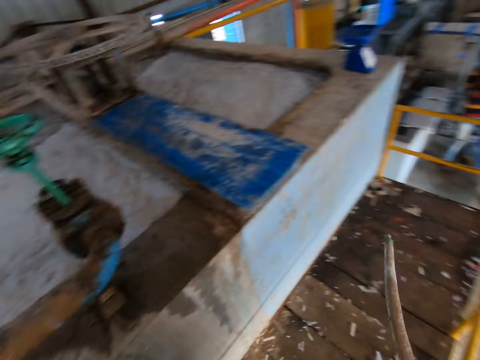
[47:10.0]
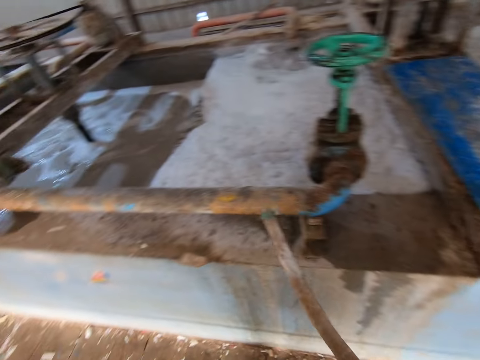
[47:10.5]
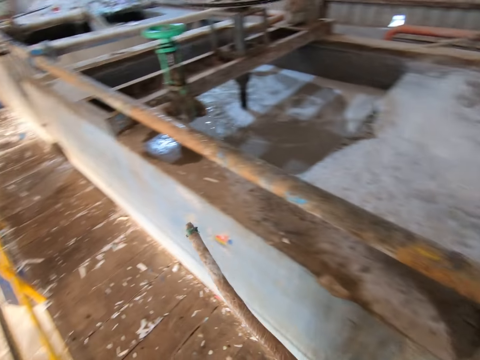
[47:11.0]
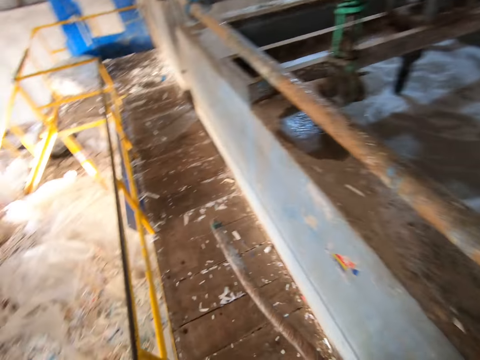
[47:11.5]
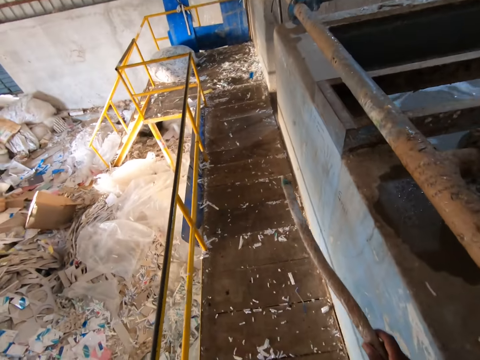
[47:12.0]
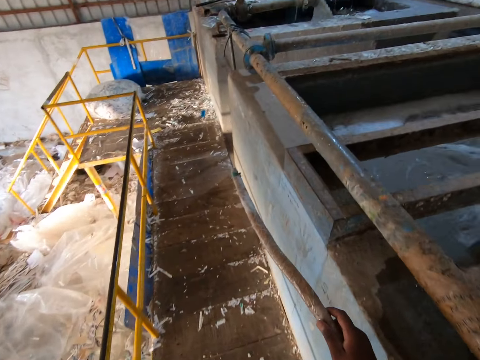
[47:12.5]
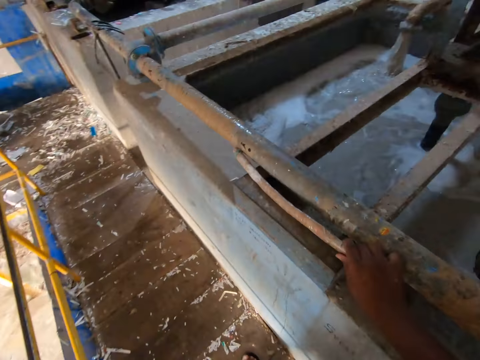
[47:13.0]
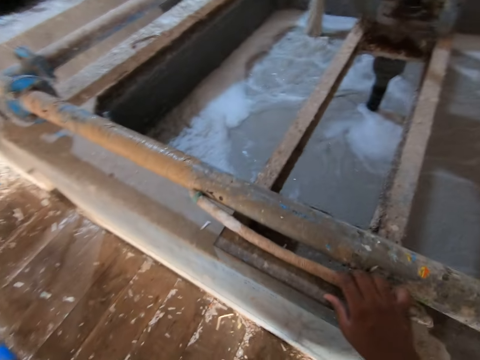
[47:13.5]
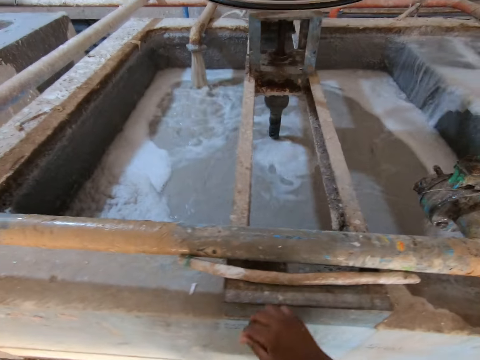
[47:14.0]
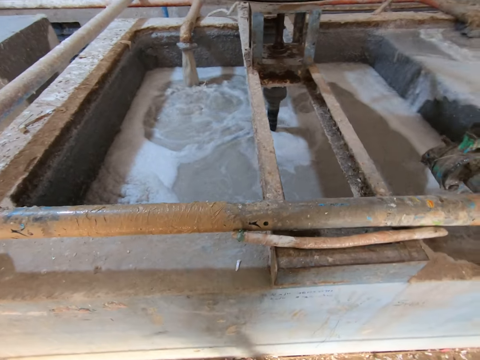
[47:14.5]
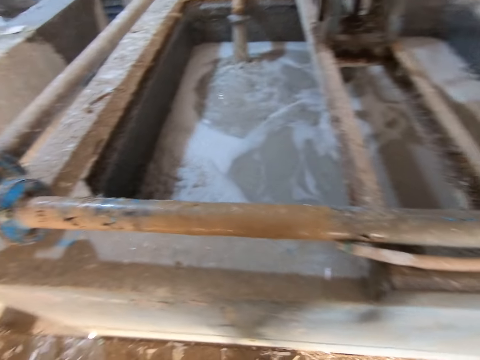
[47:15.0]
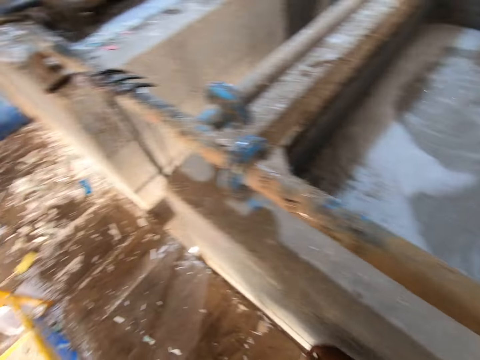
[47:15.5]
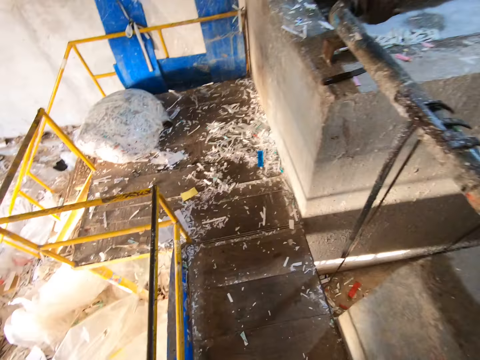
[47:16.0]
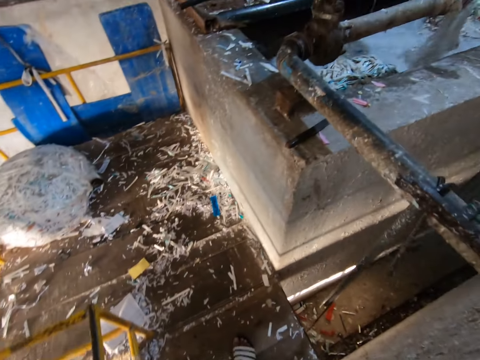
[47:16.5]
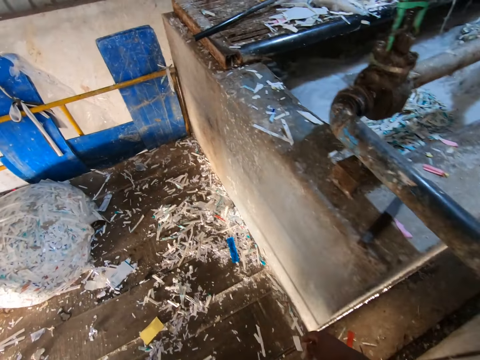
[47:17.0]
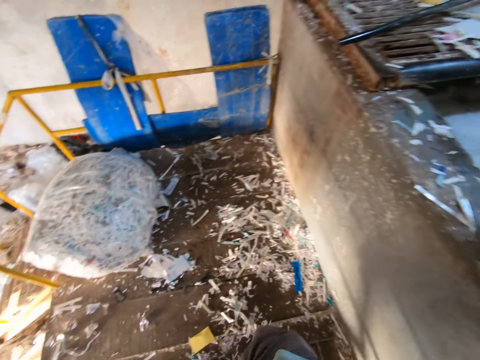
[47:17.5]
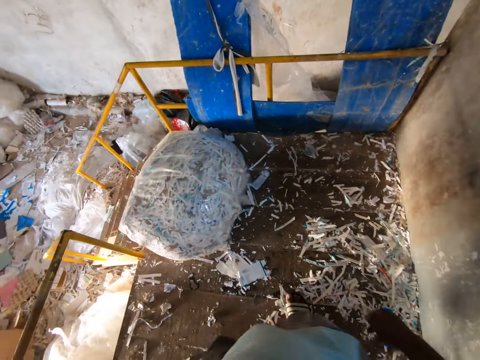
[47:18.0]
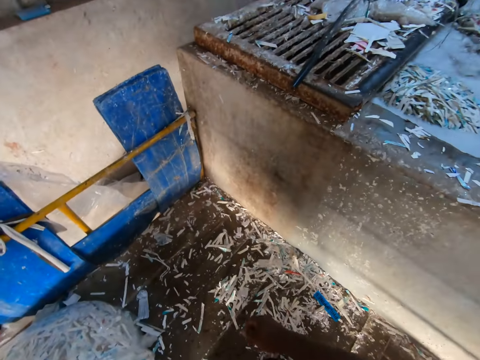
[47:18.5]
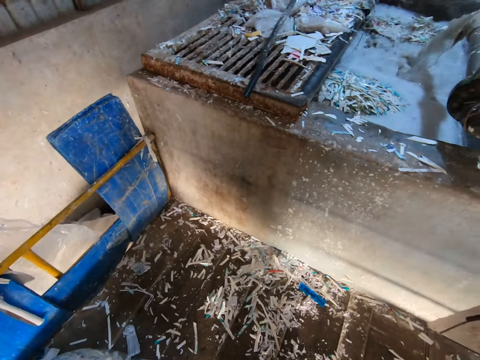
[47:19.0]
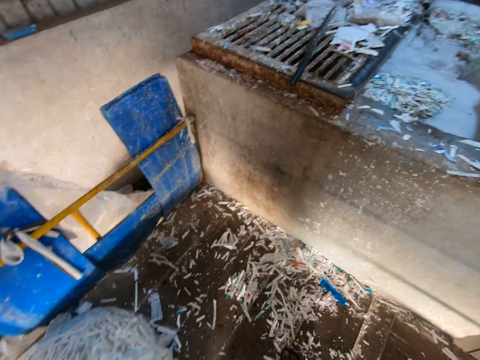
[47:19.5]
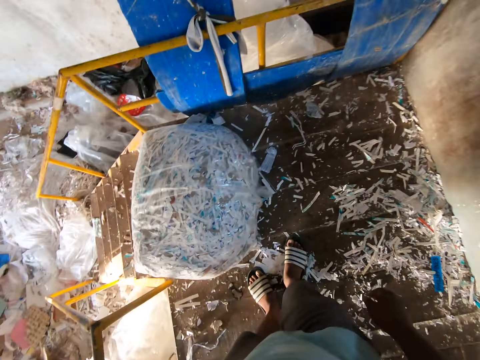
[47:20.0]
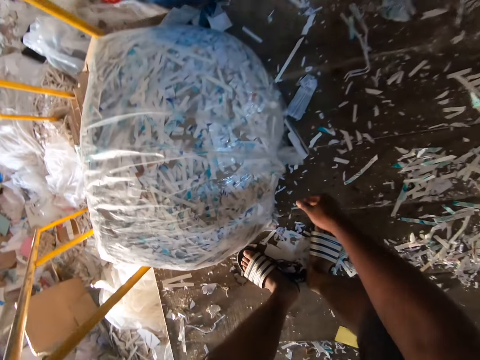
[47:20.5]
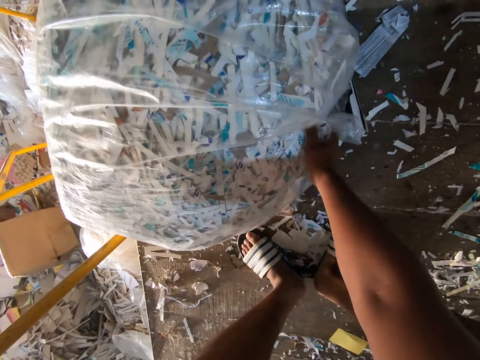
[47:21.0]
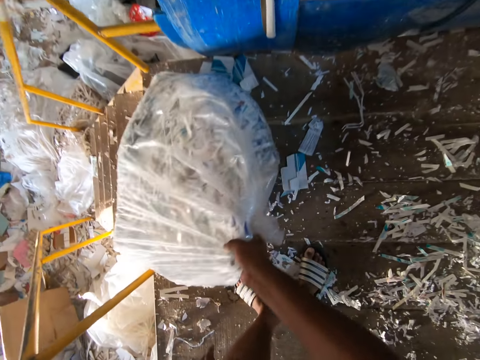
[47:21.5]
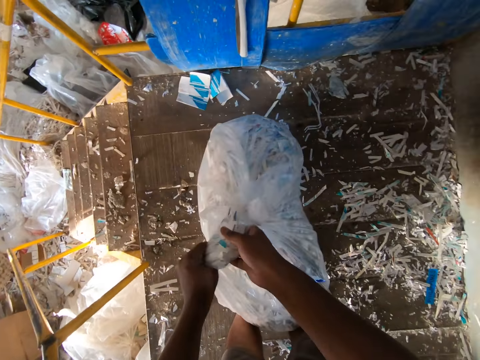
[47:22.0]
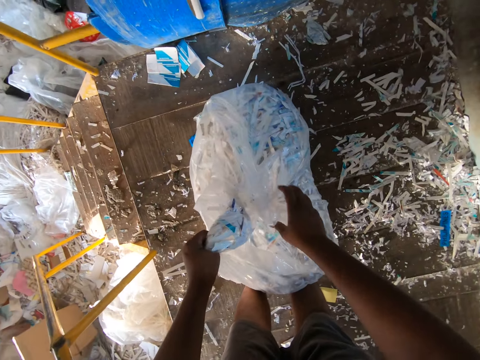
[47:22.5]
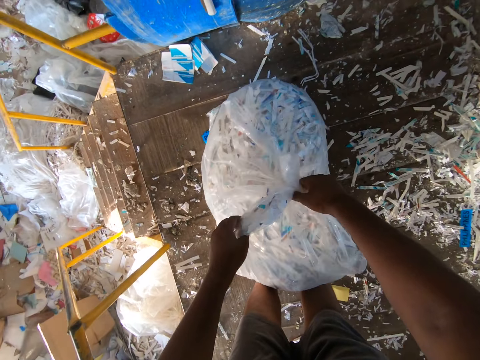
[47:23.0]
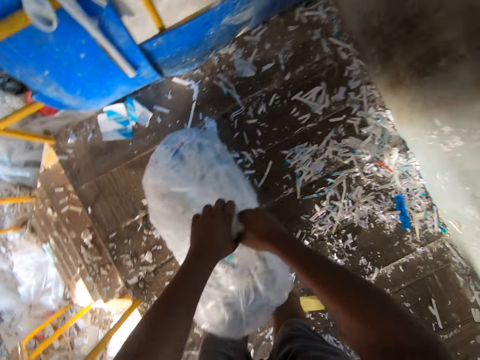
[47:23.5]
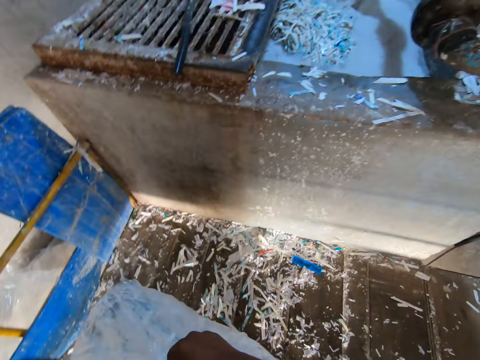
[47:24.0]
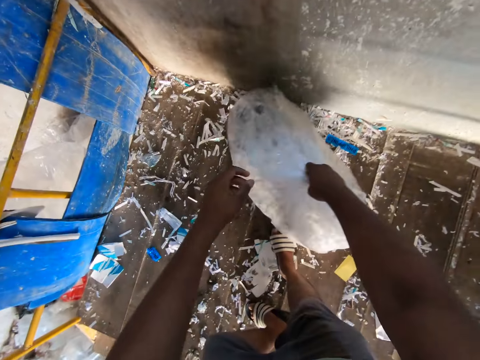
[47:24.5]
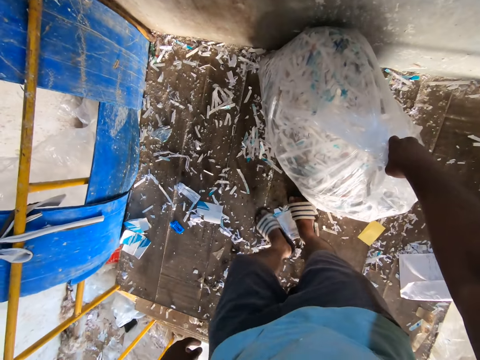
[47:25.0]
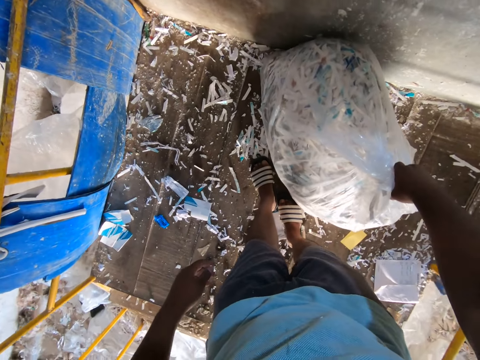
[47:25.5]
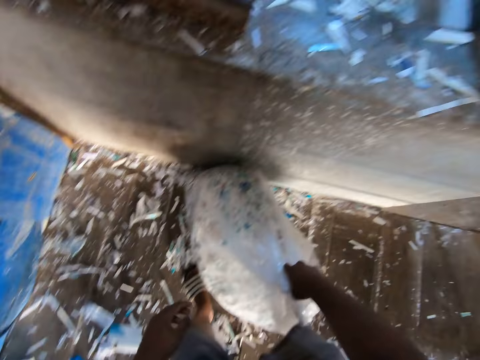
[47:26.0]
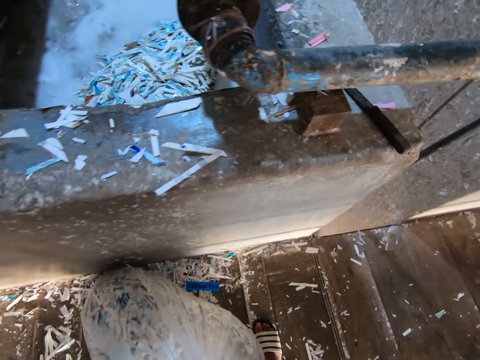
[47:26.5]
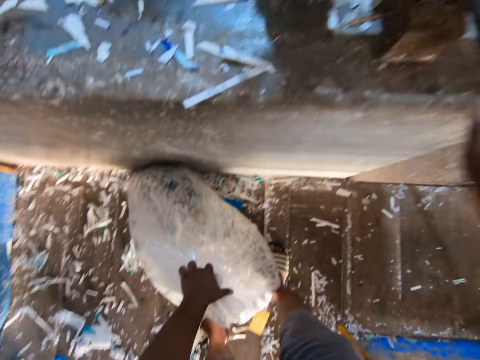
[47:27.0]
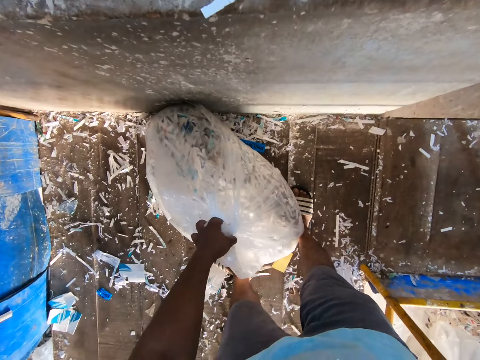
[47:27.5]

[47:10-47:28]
A man carries some trays in his hands. The camera wearer walks around. He places the stick in his right hand on the metal on the slab. He walks around. He turns a bag of papers with his right hand. He holds the bag of papers with his left hand. He lifts the bag of papers with both hands. He places the bag in his hands on a floor.

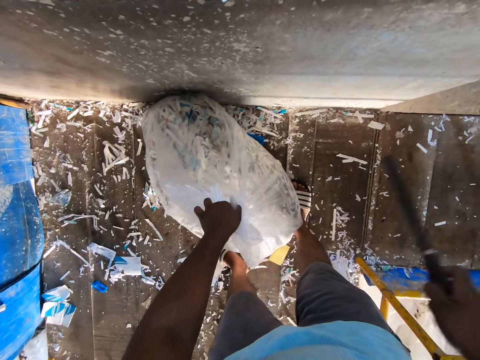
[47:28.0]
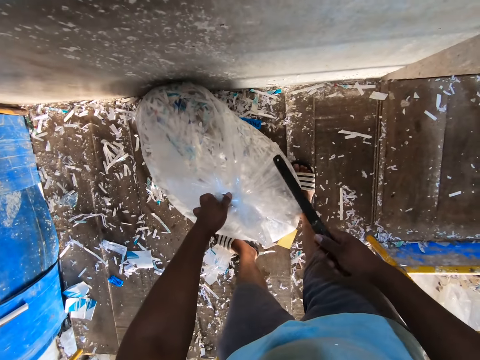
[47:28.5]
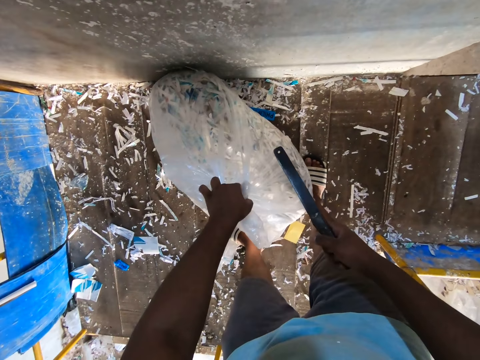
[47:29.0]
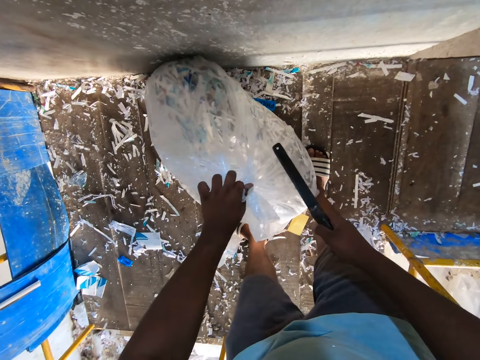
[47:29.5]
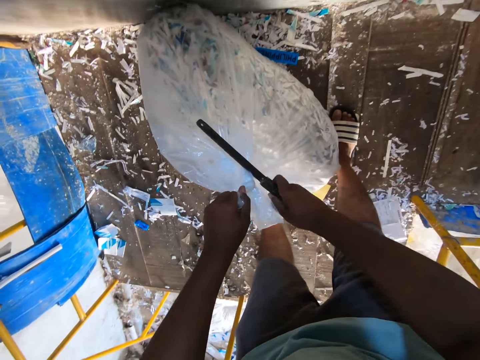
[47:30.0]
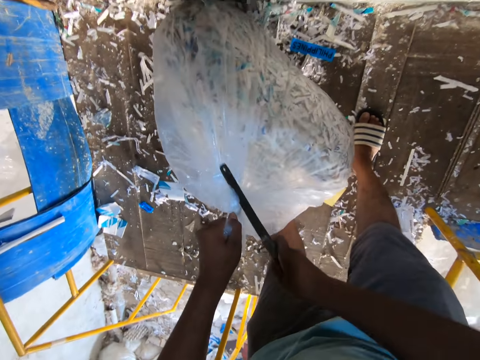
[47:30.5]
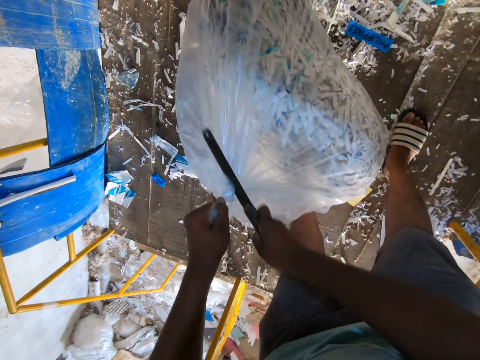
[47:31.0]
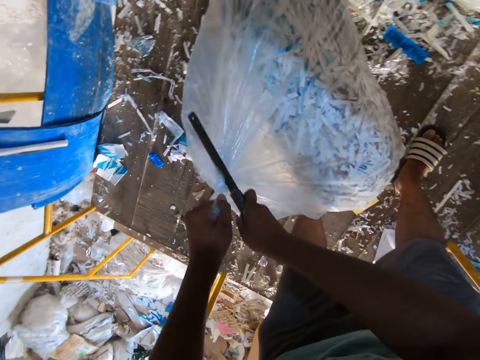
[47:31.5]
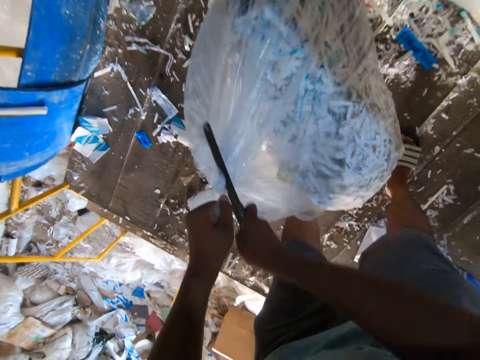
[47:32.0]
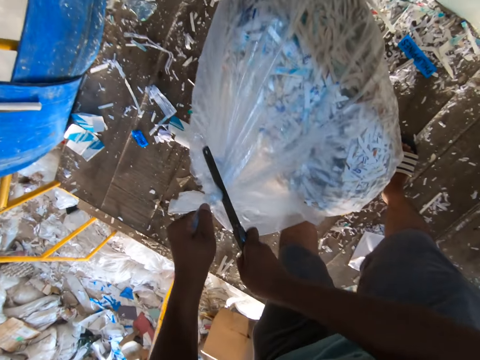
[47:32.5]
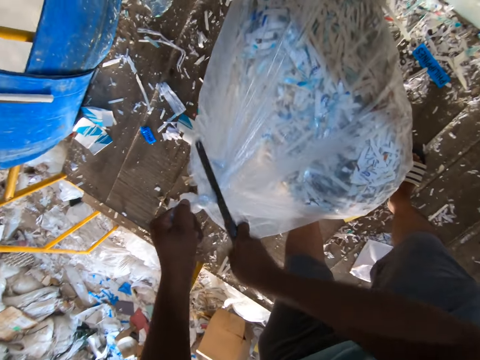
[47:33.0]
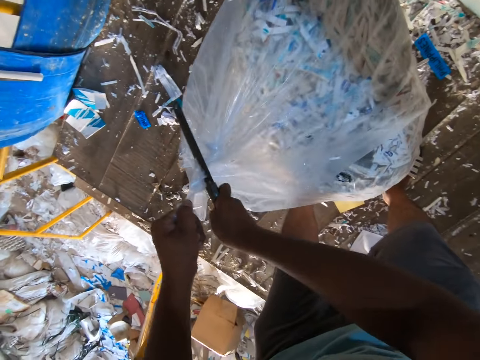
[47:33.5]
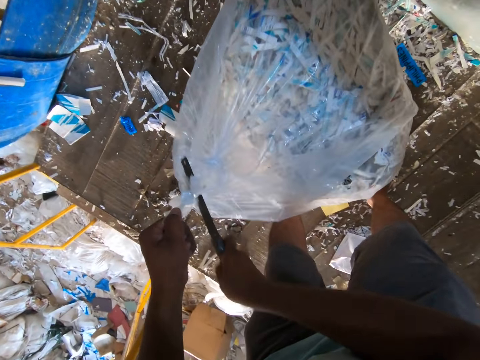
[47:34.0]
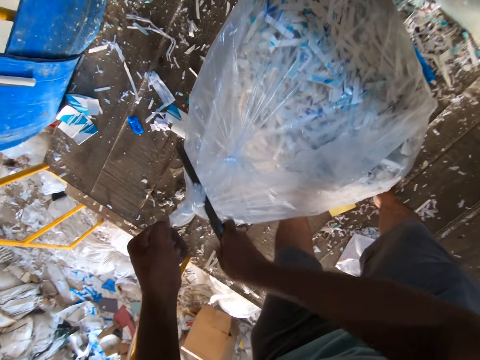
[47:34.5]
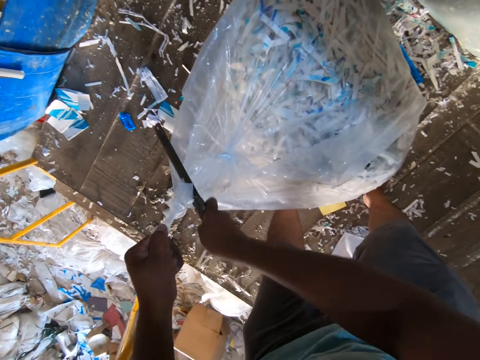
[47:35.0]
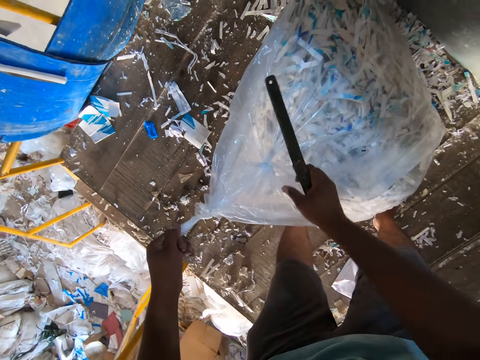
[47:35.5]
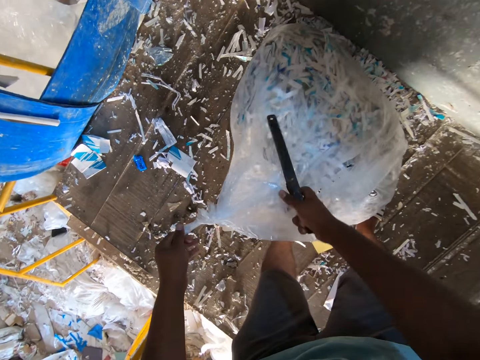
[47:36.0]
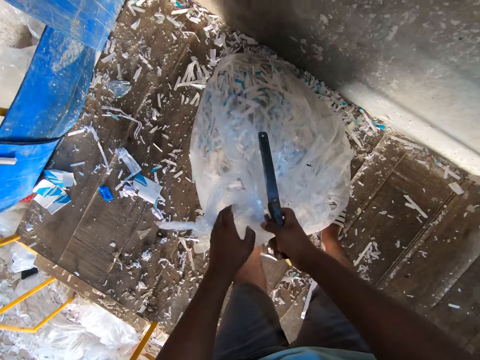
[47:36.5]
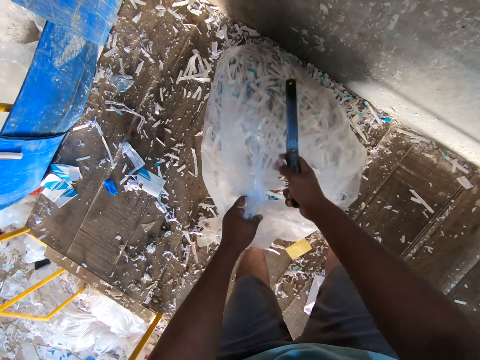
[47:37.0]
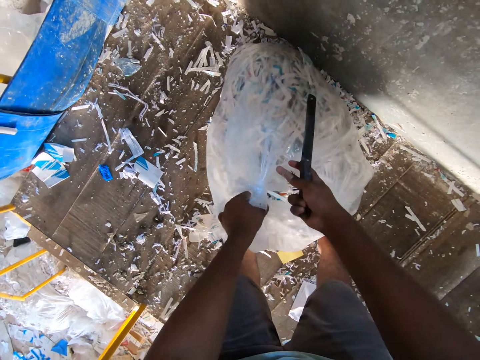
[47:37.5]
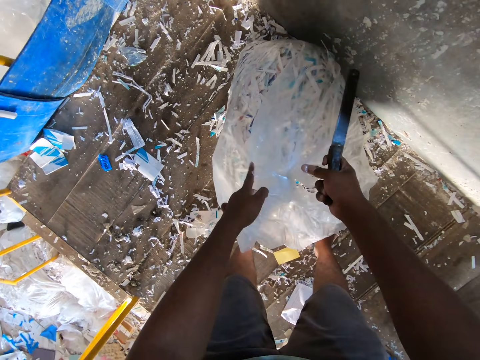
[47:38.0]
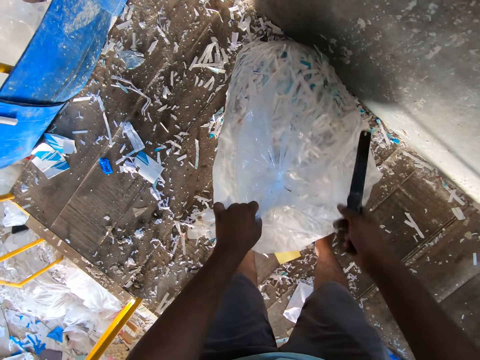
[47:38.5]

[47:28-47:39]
The camera wearer cuts the plastic bag in his left hand with a knife in his right hand. He holds the bag with both hands.
